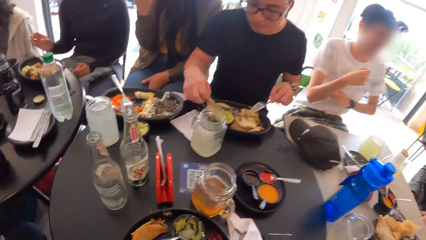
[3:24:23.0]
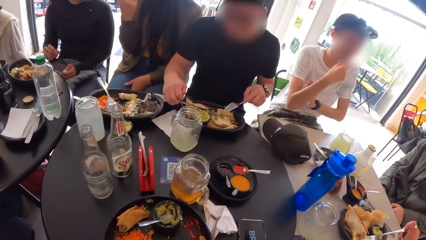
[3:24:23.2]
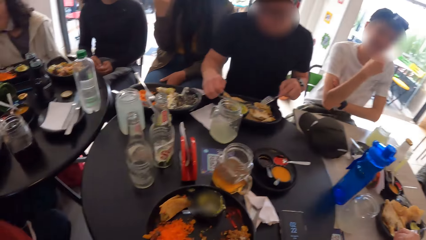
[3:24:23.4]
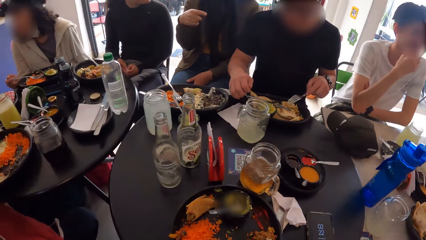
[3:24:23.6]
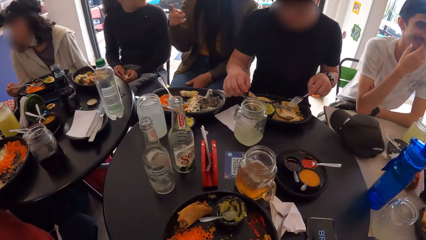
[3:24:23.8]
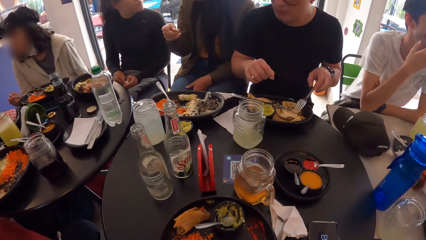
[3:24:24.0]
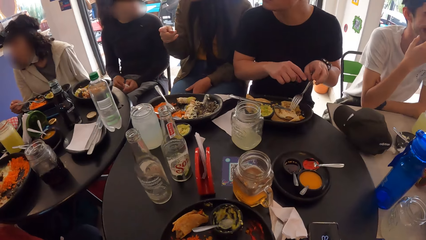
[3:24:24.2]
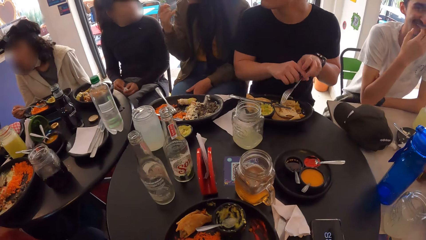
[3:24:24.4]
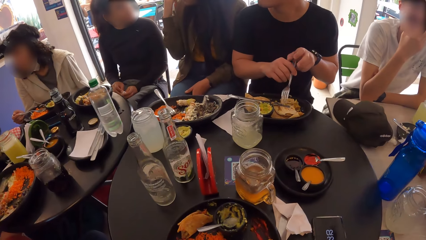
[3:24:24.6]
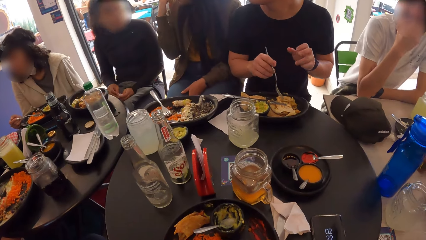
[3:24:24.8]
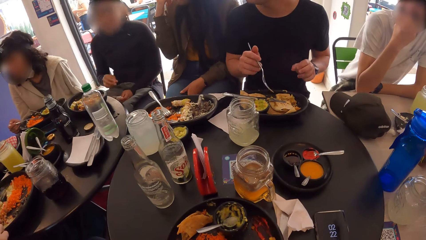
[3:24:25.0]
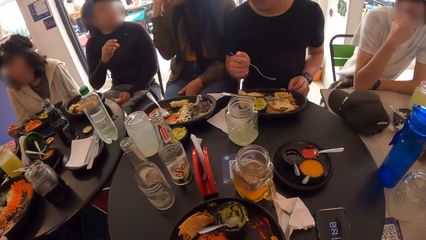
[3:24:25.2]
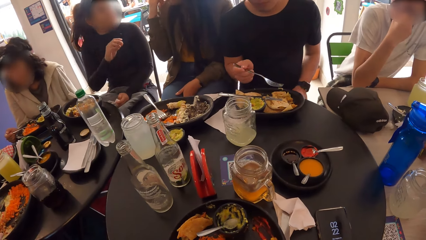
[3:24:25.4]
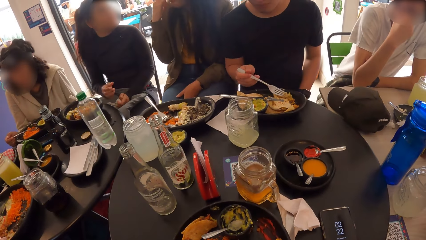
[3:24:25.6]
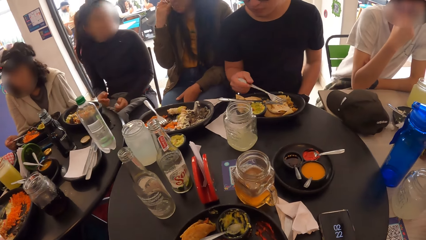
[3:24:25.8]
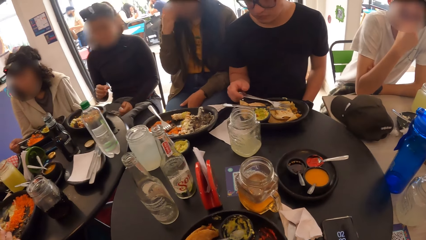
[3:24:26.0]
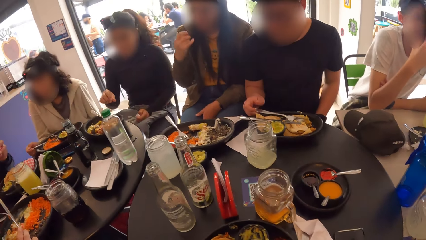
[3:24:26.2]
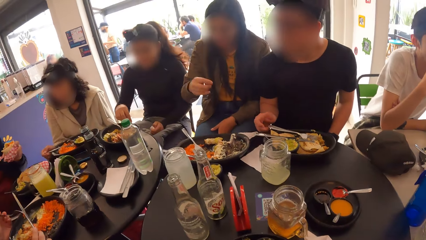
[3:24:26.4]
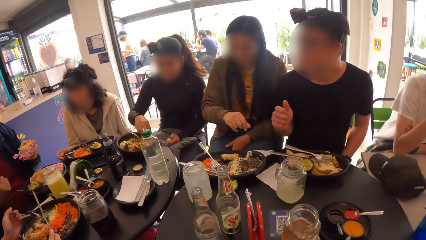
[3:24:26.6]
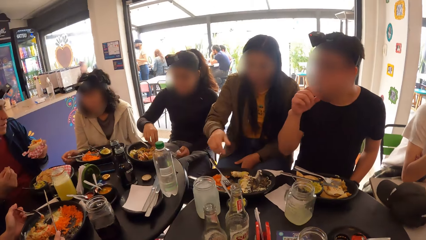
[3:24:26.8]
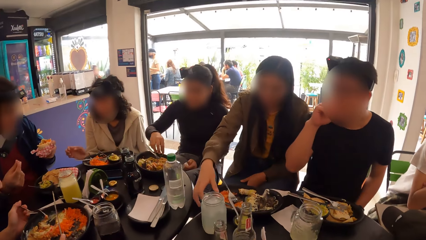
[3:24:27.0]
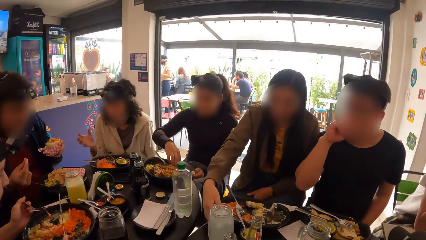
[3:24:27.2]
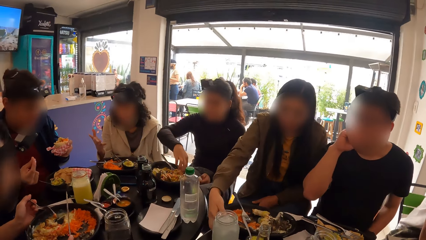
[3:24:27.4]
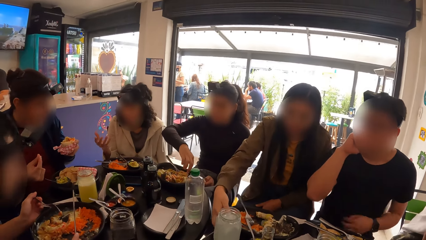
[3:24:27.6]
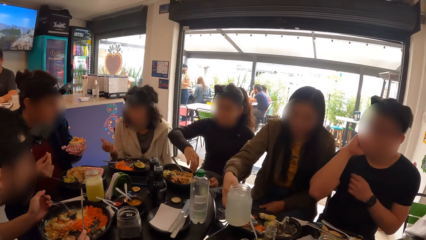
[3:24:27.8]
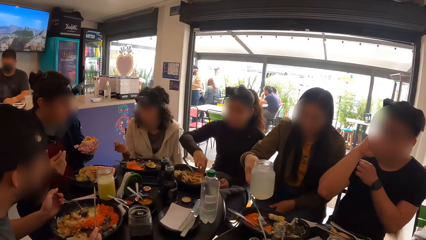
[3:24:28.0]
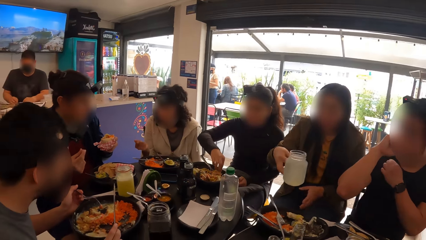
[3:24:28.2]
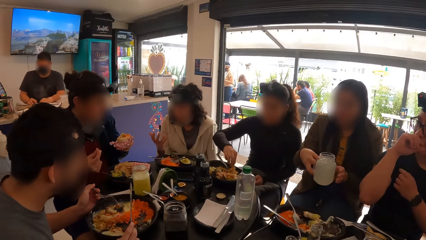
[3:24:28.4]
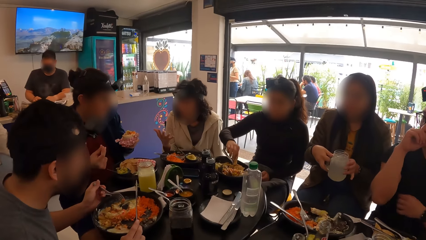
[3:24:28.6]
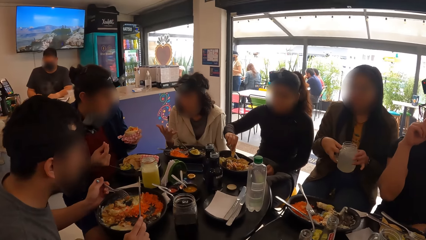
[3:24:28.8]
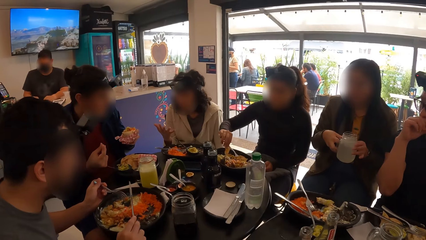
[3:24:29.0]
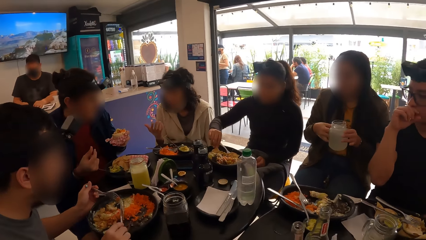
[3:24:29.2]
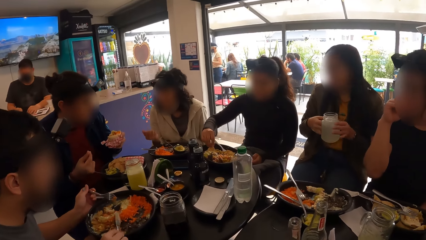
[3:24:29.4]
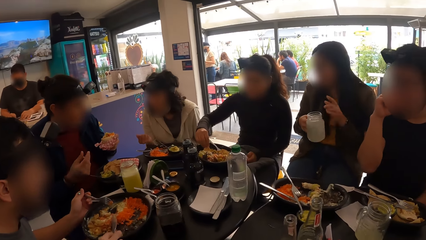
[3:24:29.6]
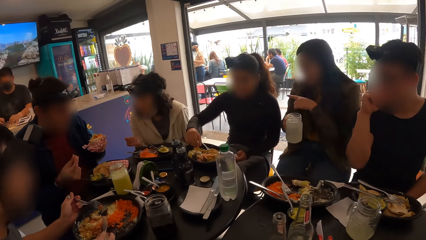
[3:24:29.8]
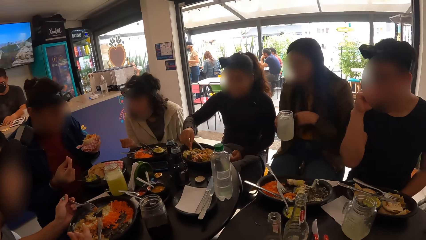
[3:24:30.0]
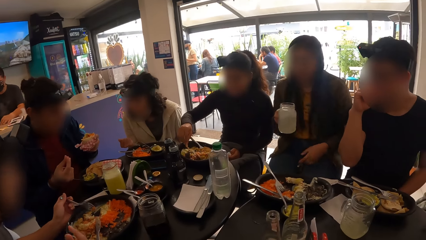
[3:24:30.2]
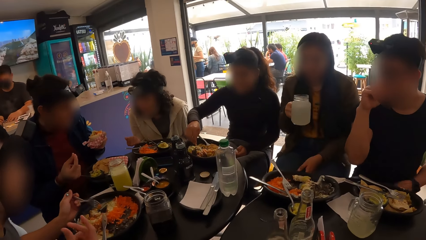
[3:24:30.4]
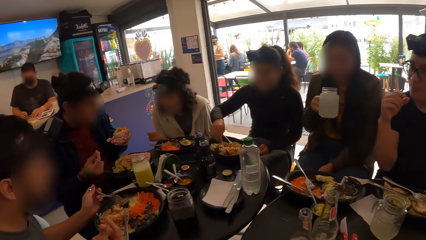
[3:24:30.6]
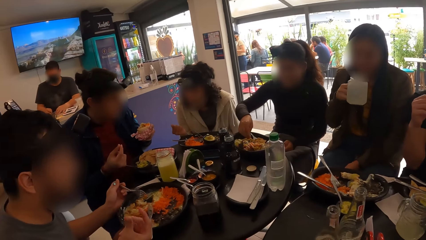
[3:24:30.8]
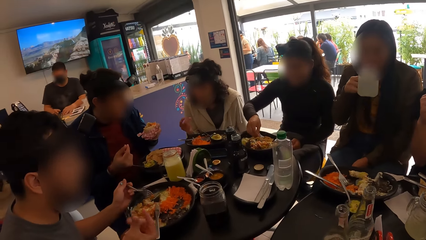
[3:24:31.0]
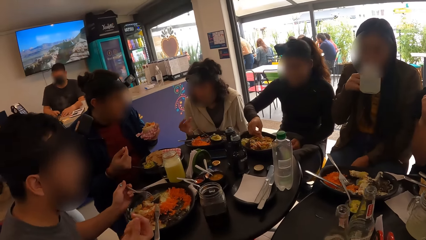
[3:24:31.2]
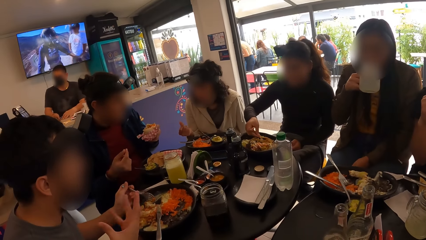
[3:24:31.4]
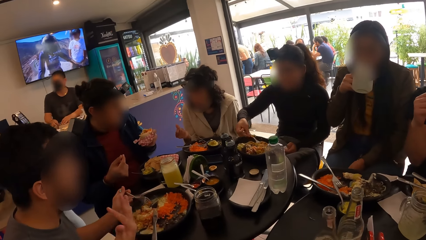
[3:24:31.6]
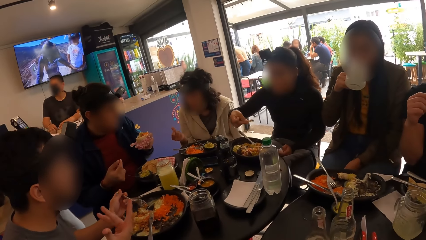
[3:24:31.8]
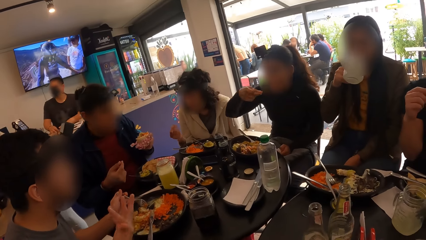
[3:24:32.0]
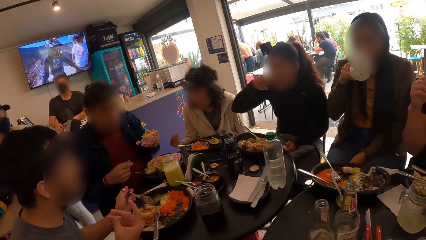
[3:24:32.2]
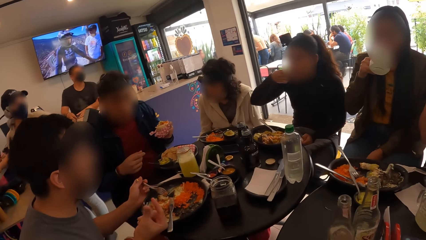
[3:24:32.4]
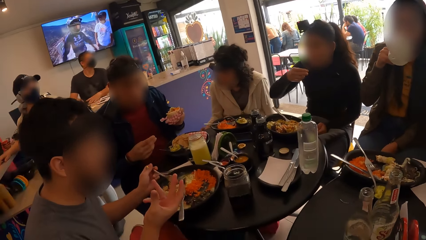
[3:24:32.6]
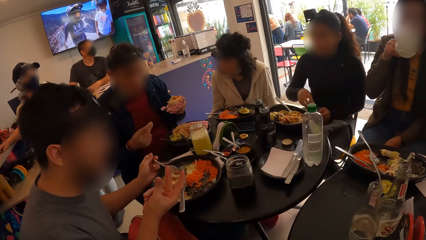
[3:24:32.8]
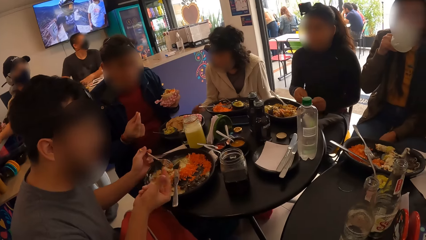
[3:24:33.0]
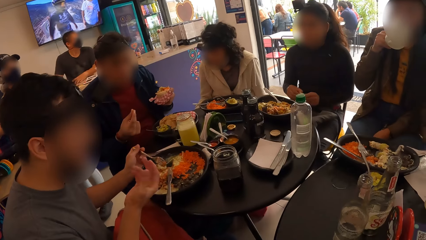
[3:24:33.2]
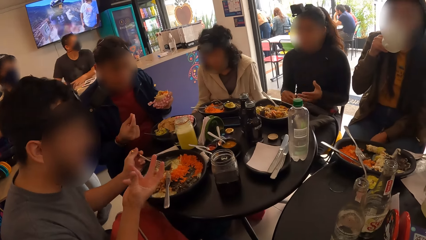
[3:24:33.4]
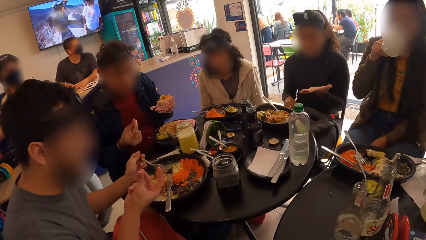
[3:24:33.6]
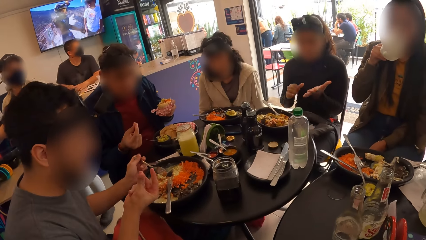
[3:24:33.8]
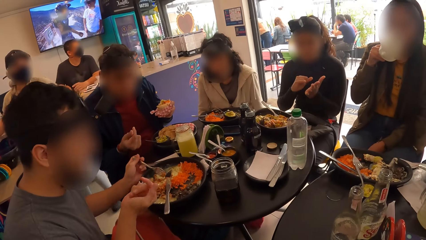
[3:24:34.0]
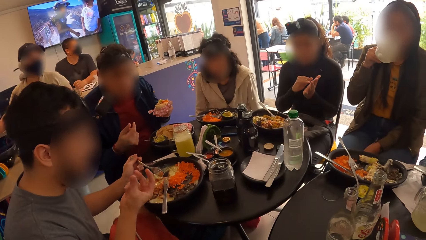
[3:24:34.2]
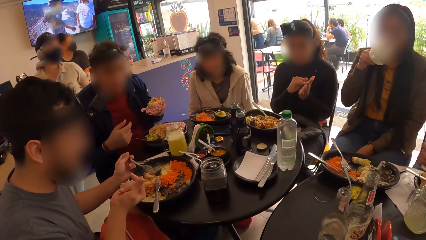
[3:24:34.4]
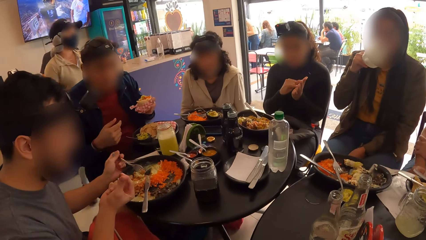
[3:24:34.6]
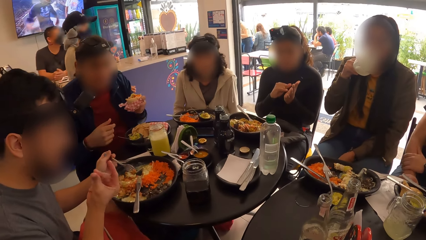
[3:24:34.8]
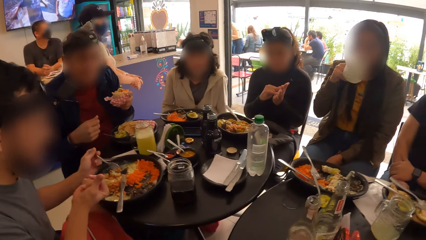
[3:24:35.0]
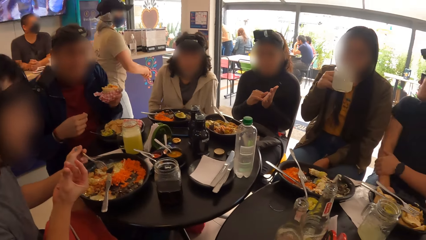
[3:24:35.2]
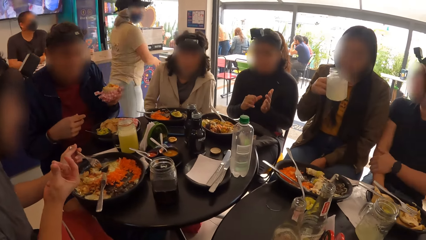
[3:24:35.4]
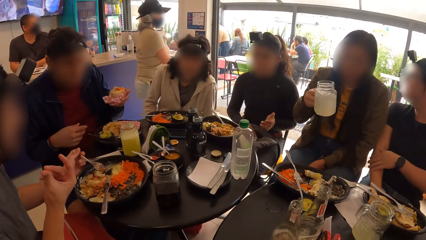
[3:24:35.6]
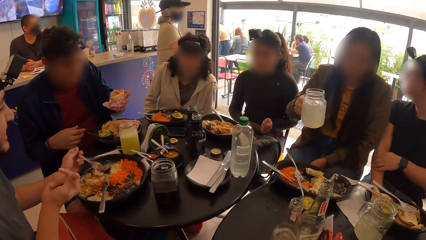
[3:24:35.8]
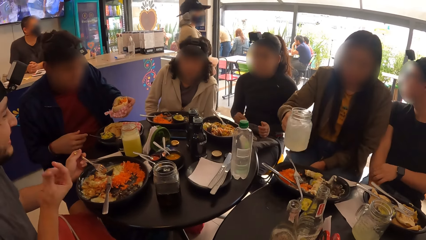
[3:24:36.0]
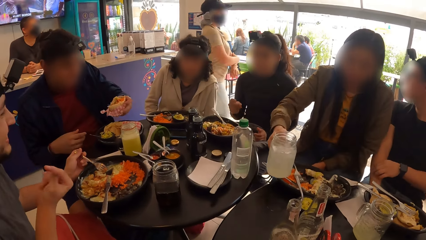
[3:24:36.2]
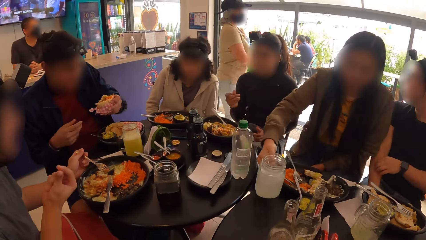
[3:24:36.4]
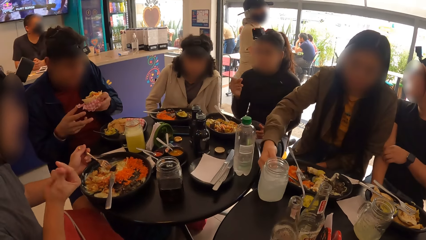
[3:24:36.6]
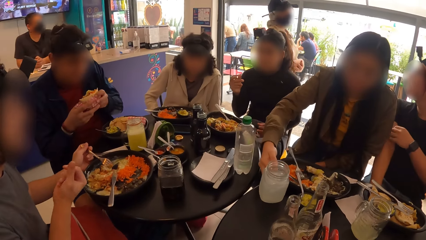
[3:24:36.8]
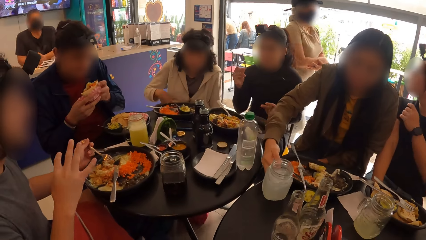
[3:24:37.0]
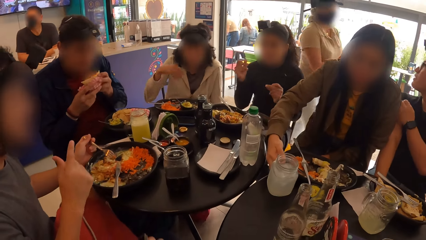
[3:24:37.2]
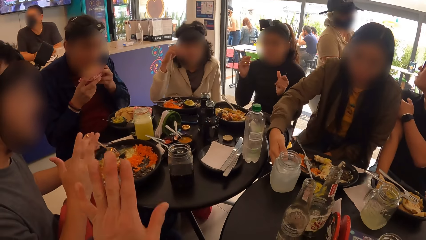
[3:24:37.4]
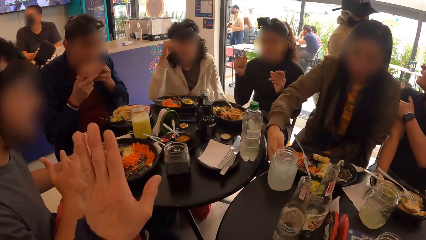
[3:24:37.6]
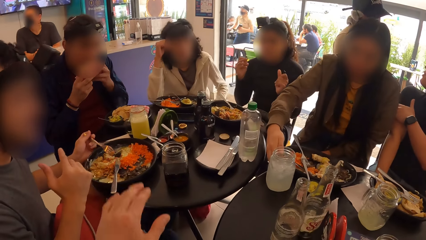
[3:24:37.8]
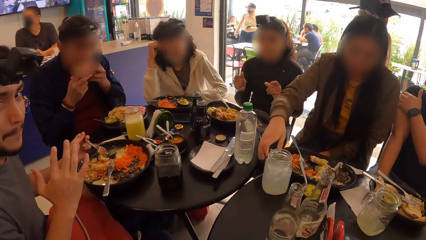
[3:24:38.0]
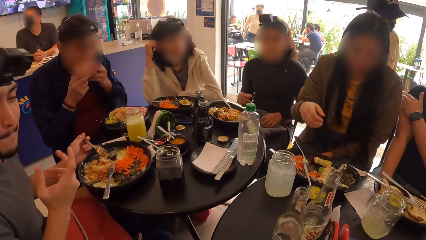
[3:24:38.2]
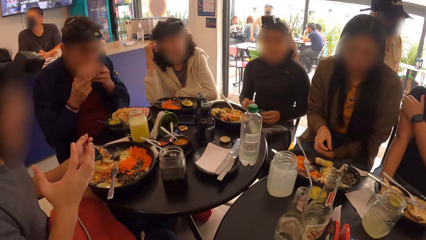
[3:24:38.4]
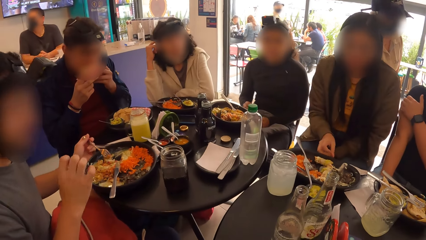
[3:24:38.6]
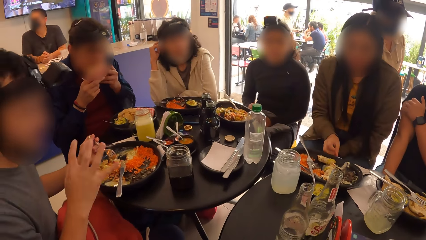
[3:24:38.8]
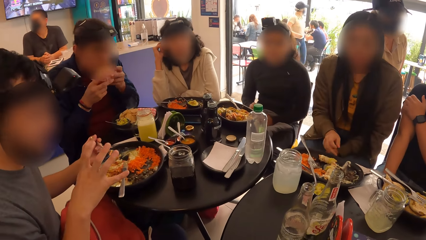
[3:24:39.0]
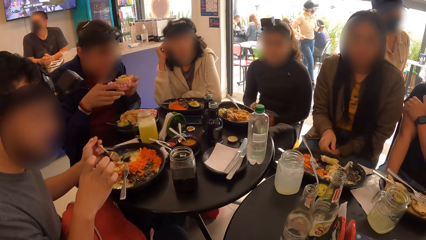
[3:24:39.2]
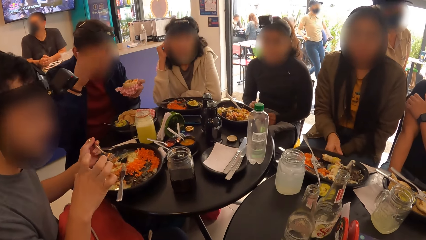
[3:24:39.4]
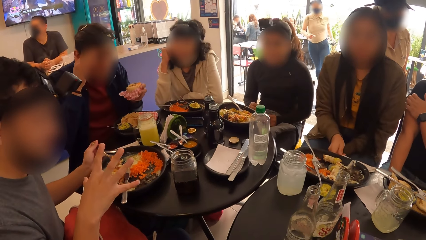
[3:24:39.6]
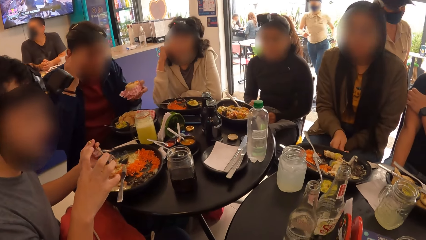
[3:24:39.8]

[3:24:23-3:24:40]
A man holds a fork in a plate of food with his right hand. Another man passes the fork from his left hand to his right hand and drops the fork on the plate. A third man holds the fork and knife in both hands. A woman lifts a cup with her right hand. A fourth man holds food with his right hand. The third man drops the knife from his right hand. The woman drinks from the cup with her right hand. Another woman eats food with her right hand. The first woman drops the cup on the table with her right hand. The camera wearer raises a hand and looks around the restaurant.
